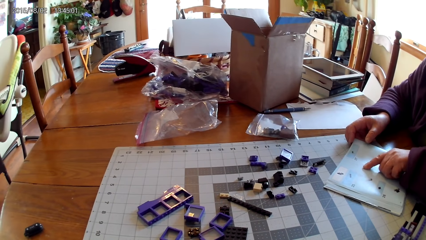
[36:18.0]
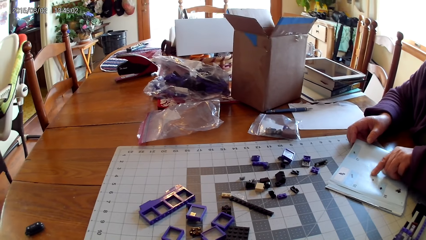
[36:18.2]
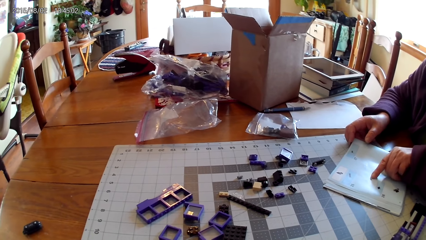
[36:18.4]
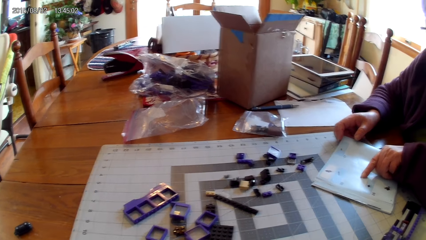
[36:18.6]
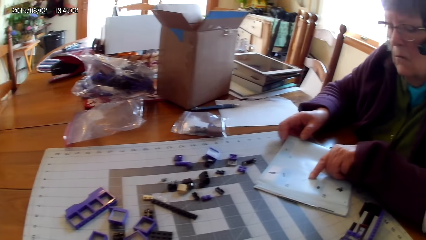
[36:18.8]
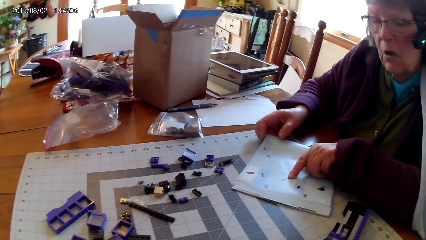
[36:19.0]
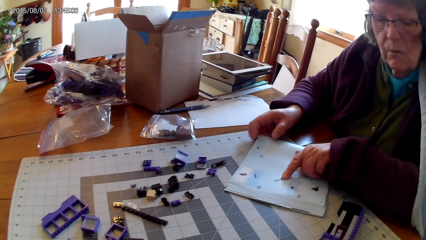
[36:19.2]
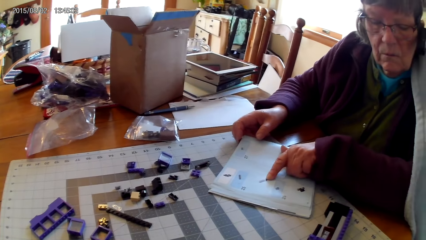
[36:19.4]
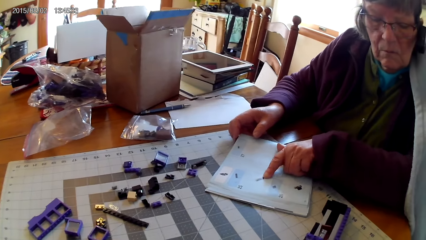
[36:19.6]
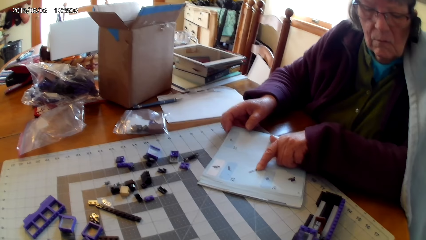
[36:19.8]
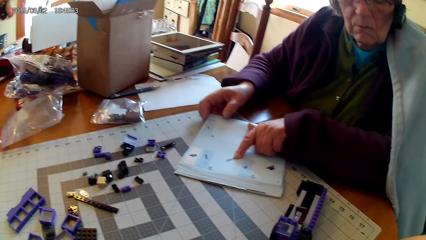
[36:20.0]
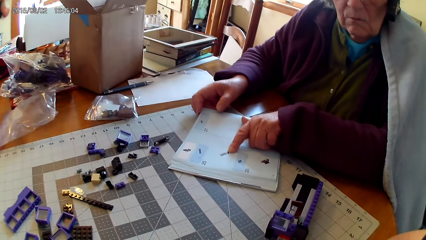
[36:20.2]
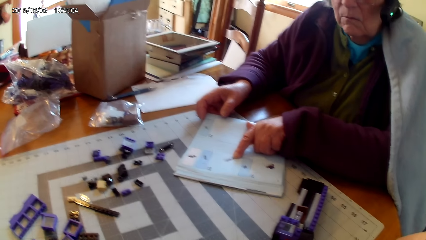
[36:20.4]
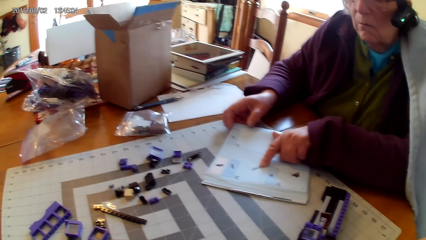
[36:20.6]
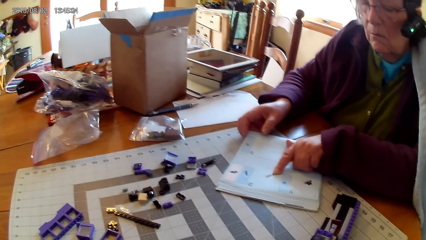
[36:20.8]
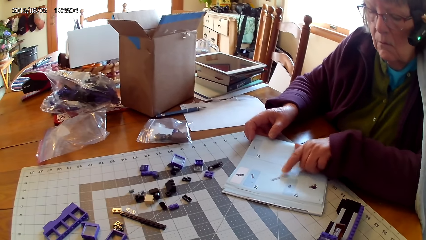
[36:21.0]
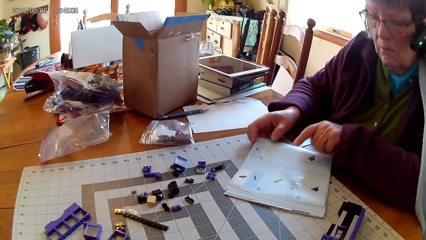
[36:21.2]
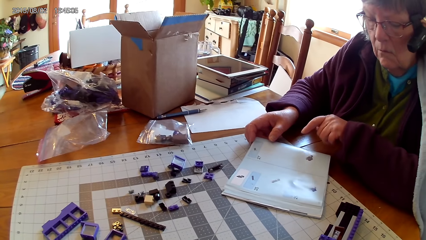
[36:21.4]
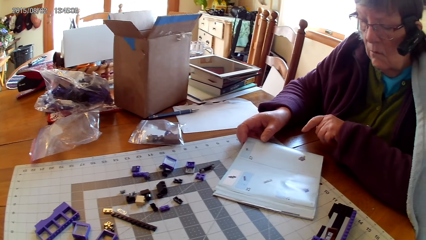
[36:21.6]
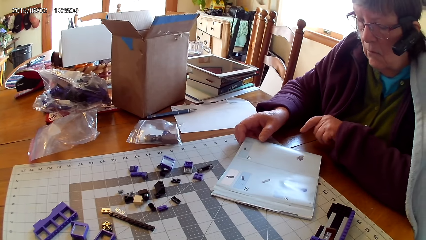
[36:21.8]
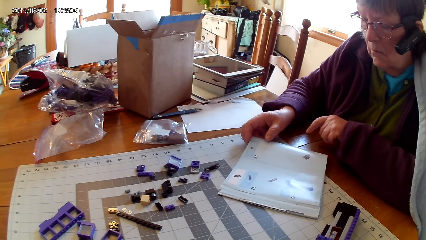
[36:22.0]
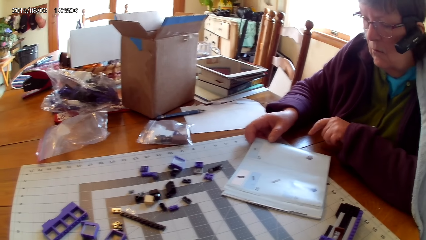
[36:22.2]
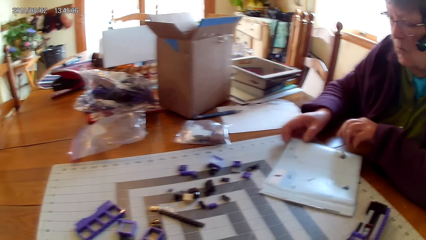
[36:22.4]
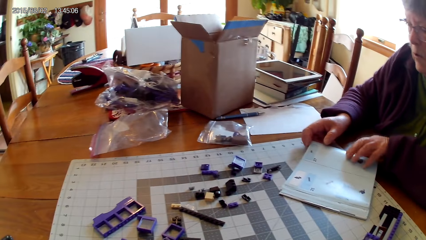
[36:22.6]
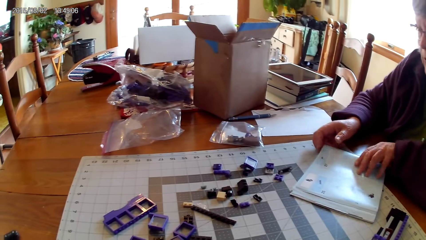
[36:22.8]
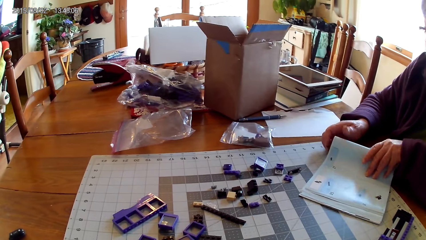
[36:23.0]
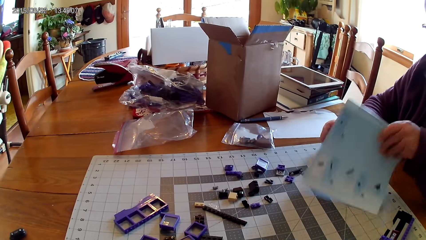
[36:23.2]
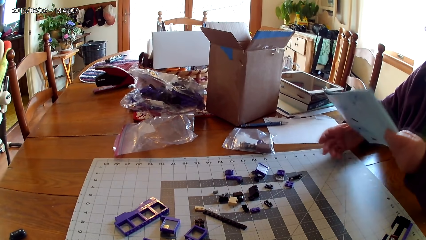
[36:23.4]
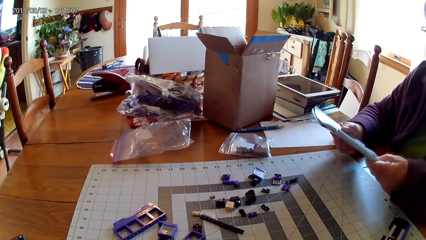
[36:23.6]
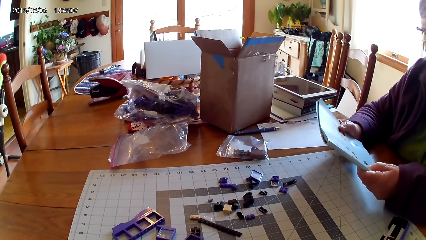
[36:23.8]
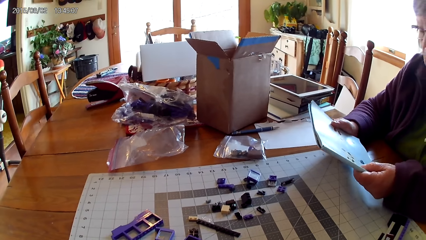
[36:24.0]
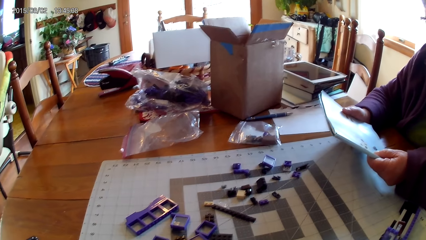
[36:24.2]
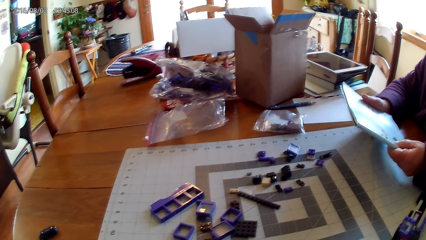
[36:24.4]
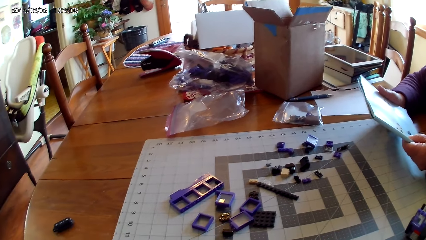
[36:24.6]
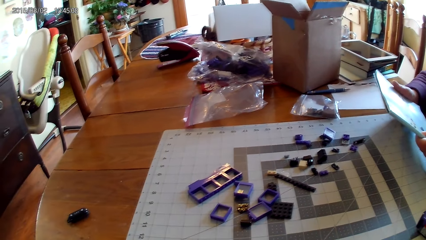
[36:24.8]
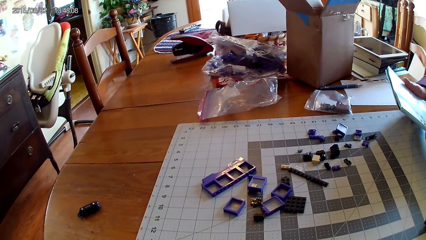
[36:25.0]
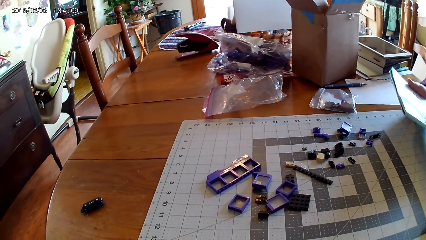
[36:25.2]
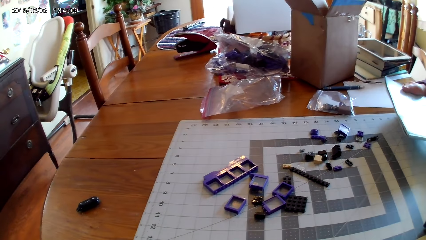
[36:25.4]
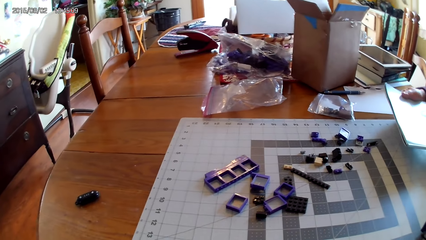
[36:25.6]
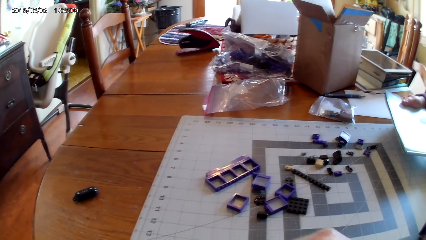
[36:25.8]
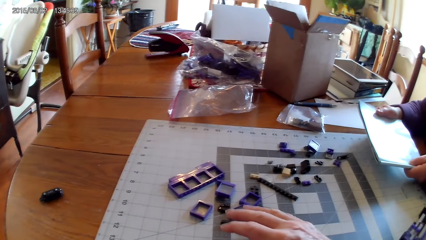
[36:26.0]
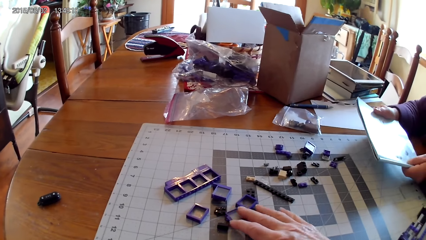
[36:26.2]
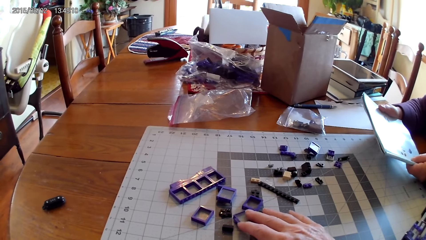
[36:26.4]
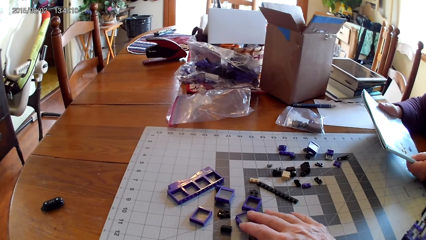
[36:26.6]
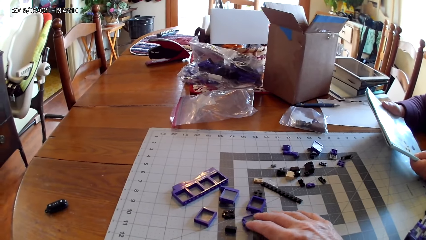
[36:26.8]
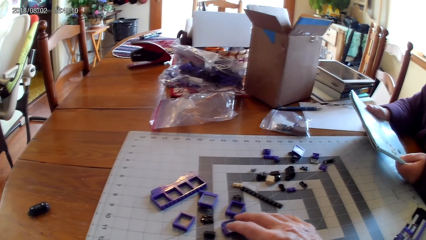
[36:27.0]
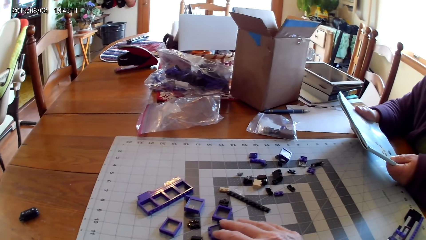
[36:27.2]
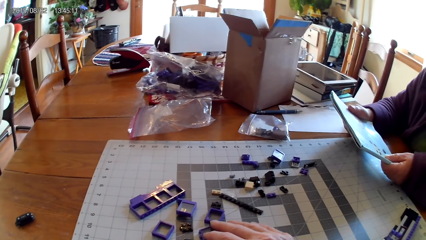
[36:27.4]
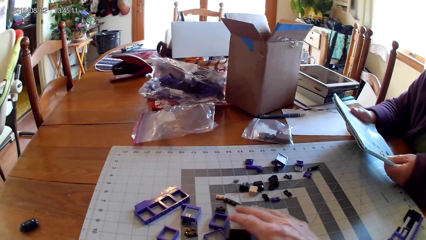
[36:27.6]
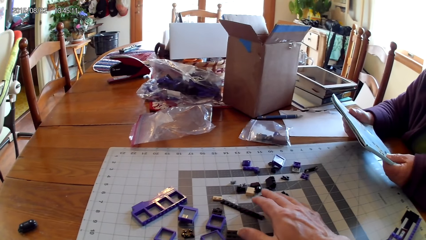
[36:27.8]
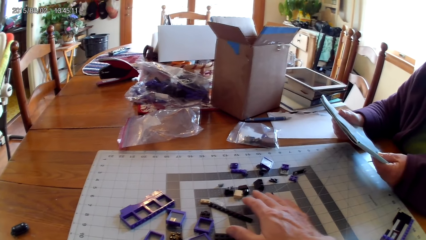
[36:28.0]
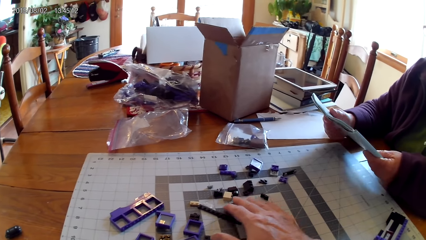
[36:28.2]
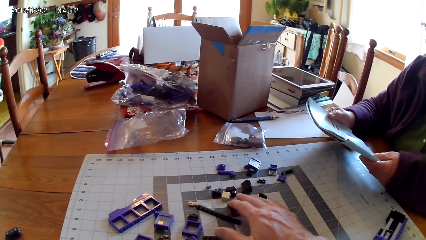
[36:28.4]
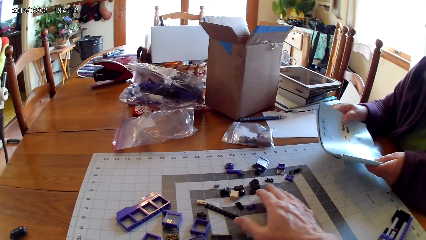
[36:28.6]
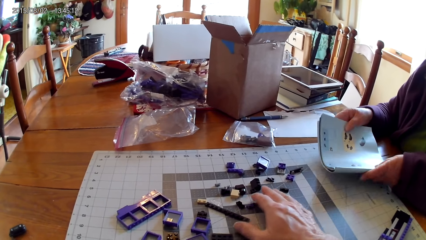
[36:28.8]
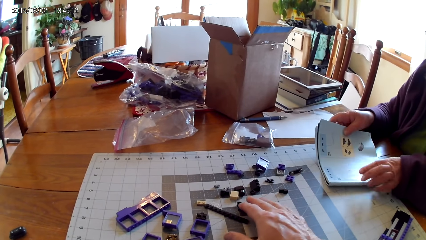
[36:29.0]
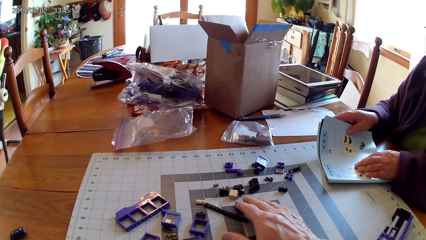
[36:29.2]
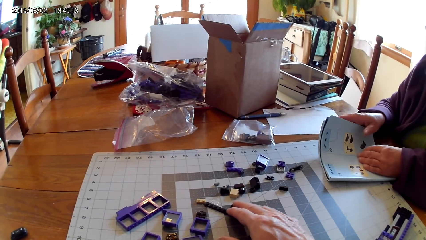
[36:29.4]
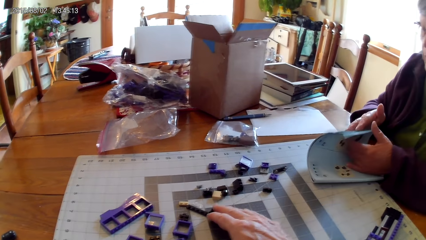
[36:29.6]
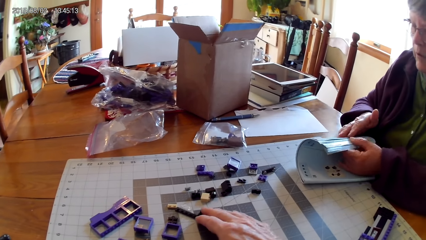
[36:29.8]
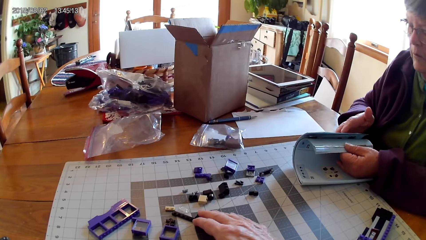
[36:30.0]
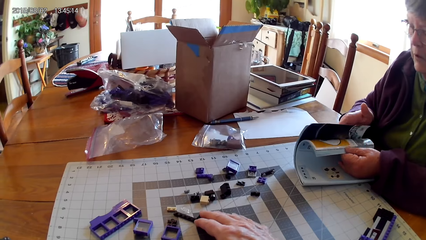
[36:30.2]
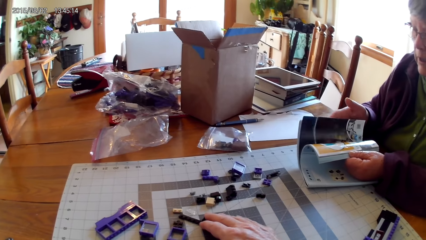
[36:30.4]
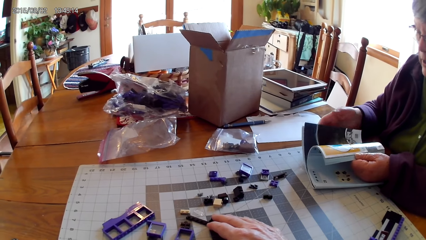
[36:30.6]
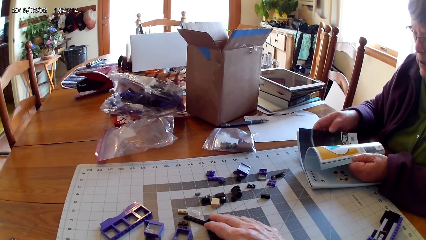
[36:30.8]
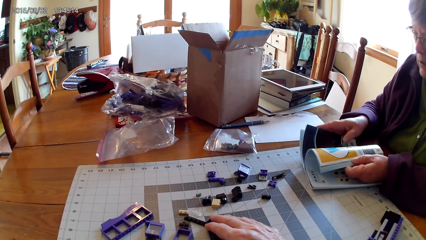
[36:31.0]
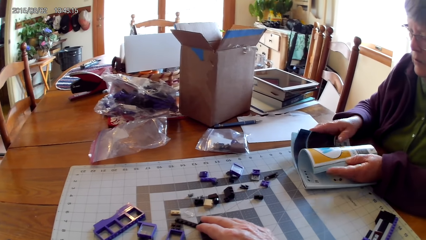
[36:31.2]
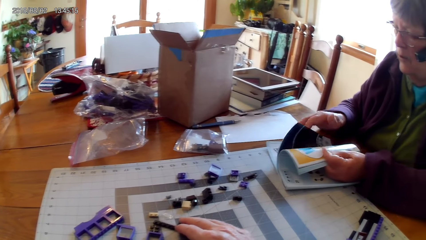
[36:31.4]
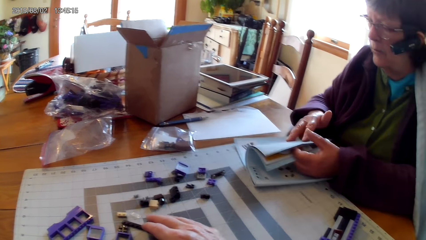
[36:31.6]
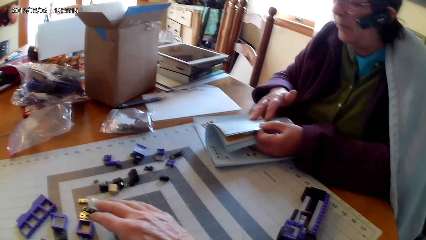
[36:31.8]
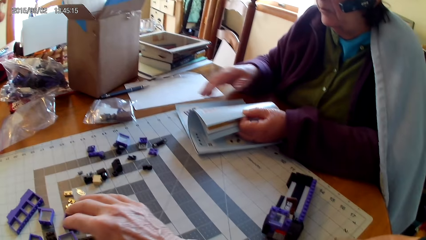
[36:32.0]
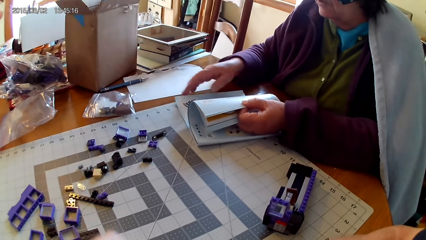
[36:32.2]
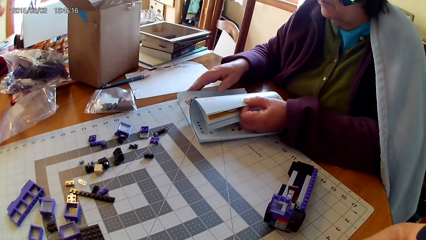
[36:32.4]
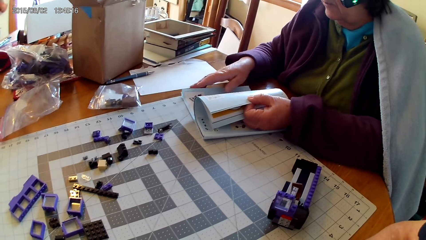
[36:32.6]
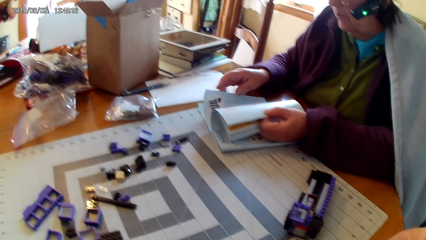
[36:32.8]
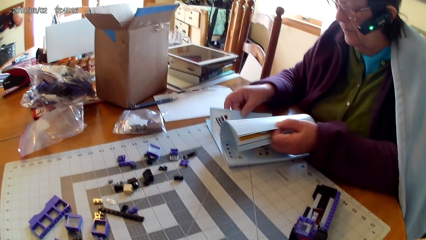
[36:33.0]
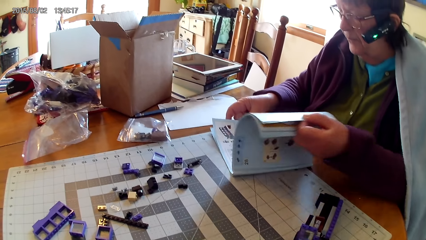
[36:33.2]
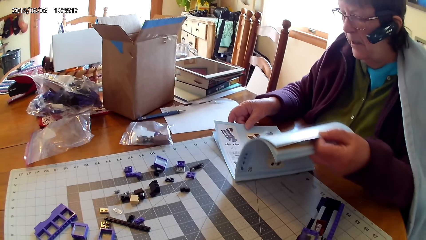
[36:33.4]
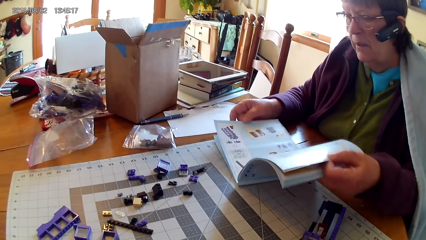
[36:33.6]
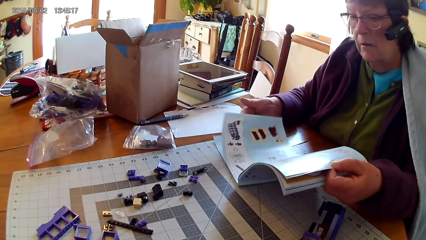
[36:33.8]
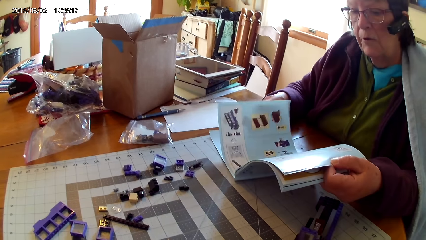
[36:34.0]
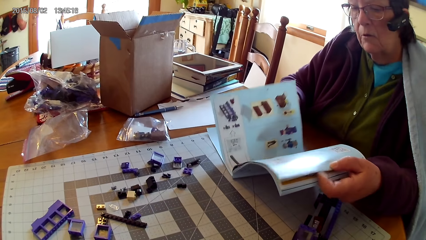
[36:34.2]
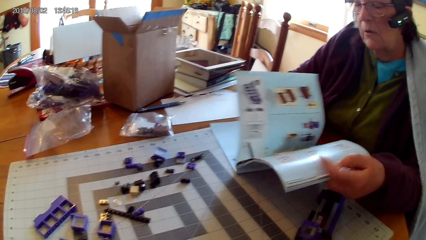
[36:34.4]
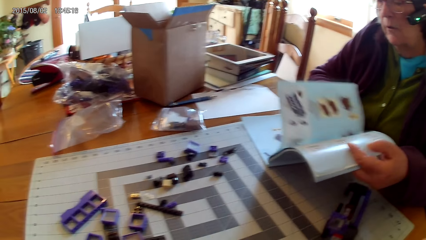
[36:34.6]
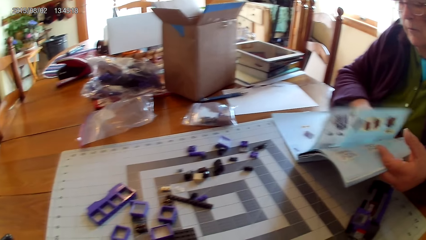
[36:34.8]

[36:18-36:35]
A lady turns the book. The lady lifts the book and holds the book. The camera wearer touches plastic blocks on the table. They pick the lego piece. The lady flips to another page in the book.
